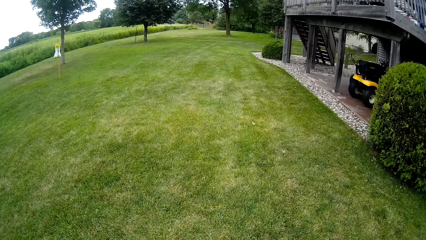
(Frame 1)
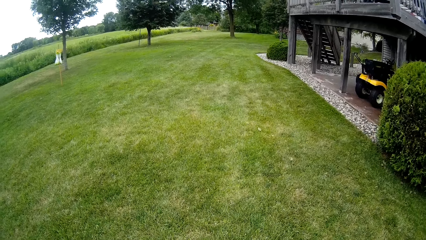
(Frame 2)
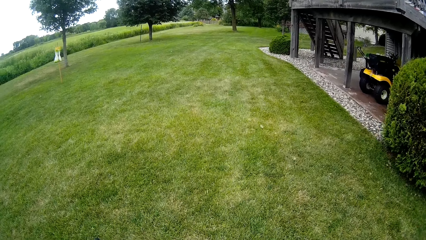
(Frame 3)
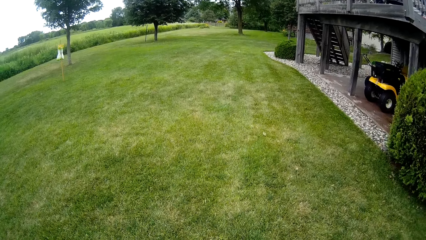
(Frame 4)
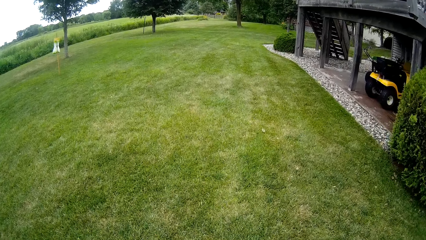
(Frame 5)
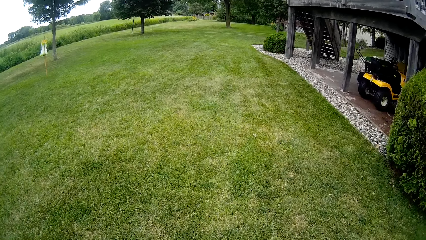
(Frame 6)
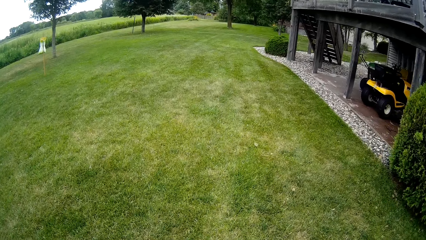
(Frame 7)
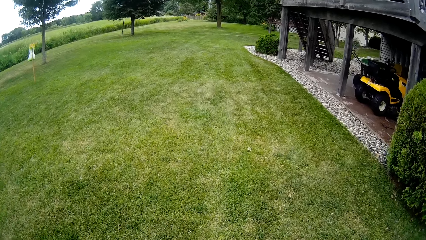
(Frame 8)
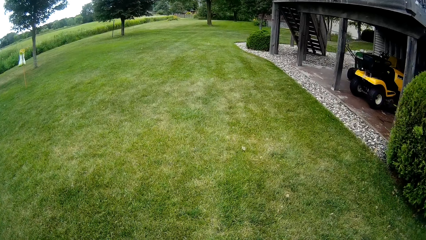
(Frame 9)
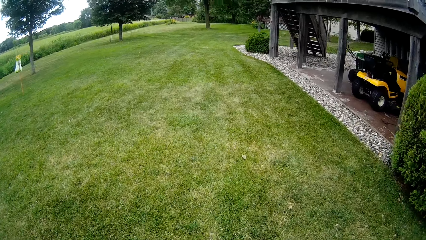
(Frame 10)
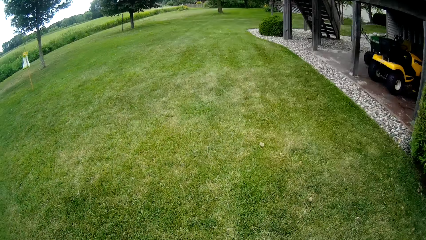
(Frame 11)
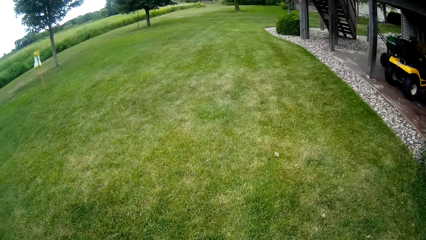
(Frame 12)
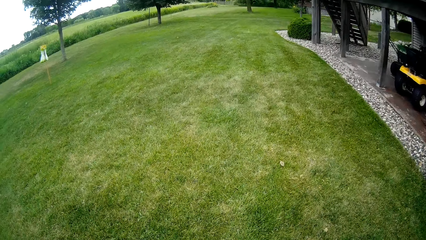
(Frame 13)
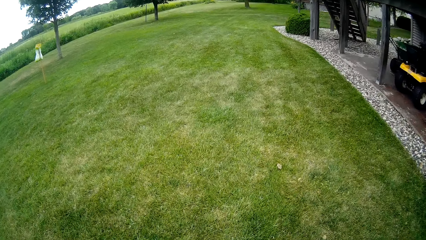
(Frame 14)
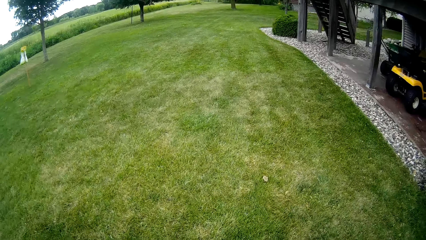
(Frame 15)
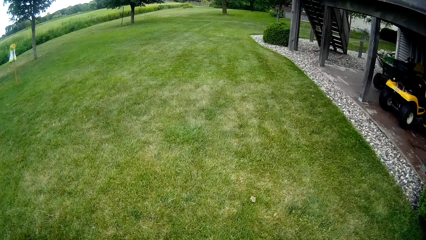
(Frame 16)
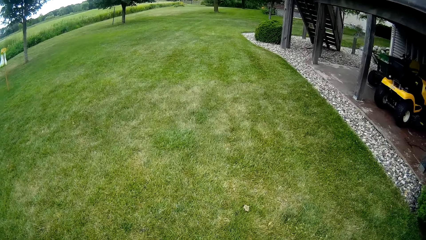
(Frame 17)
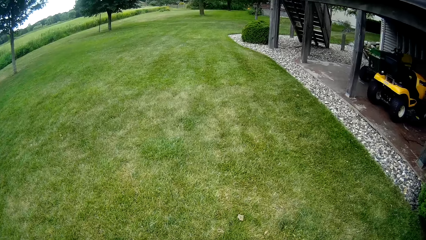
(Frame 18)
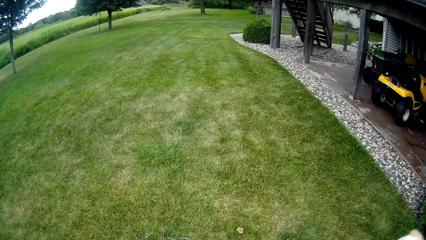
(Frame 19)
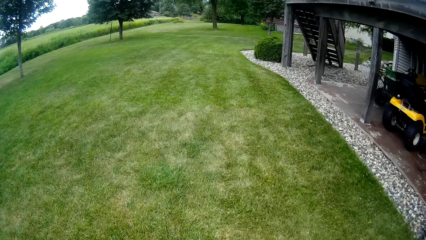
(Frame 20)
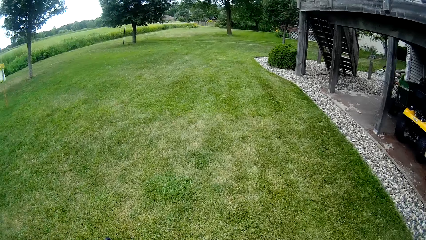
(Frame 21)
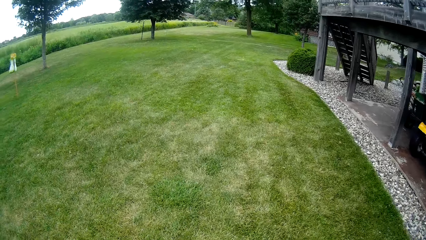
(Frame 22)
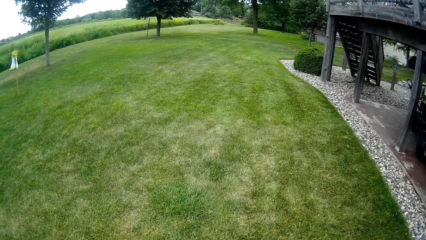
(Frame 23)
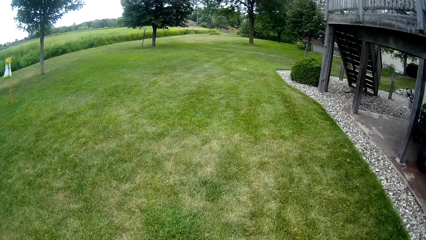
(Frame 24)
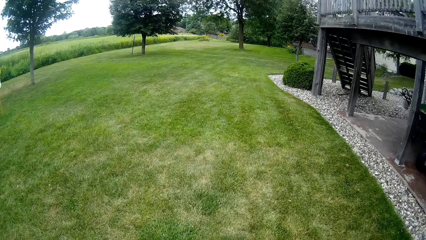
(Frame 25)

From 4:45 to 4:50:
The camera wearer throws the baseball onto the baseball glove with his right hand.

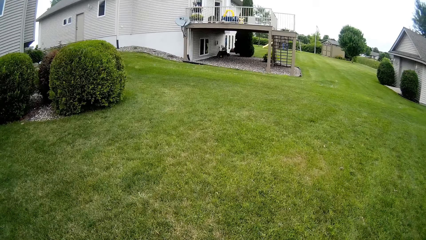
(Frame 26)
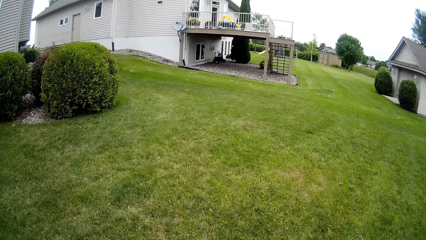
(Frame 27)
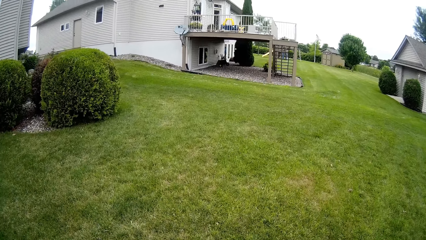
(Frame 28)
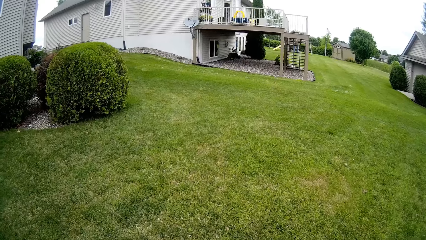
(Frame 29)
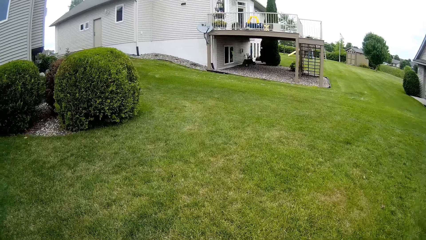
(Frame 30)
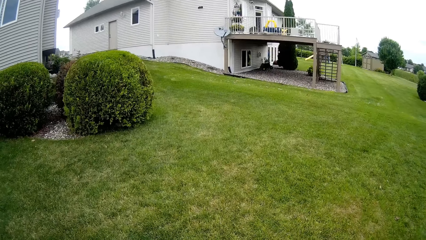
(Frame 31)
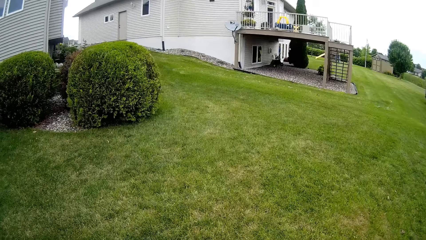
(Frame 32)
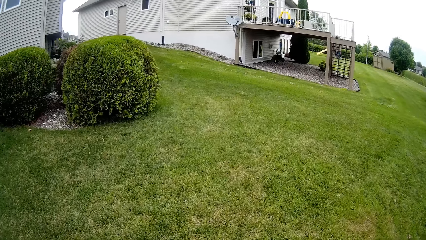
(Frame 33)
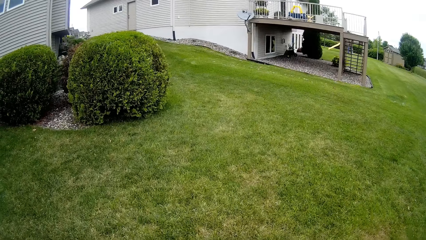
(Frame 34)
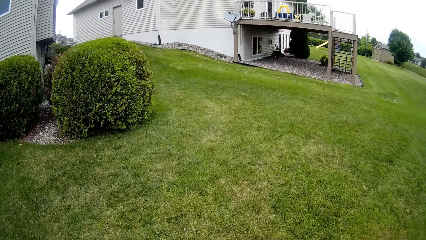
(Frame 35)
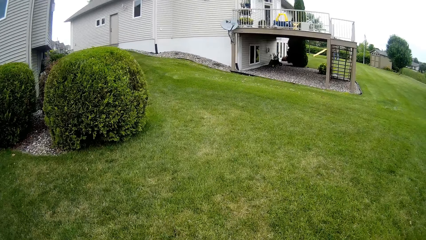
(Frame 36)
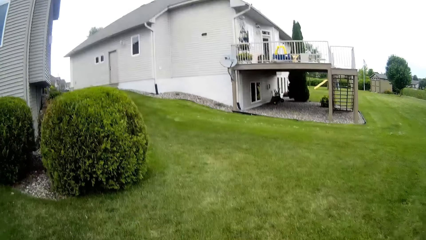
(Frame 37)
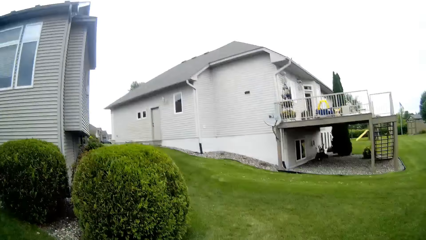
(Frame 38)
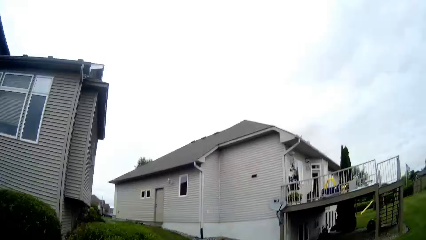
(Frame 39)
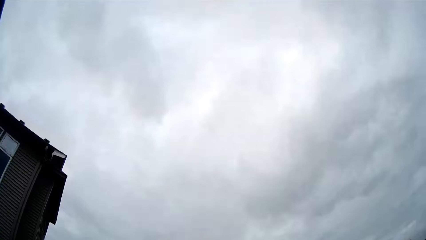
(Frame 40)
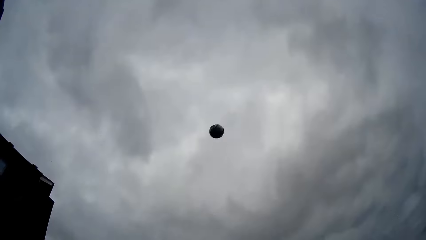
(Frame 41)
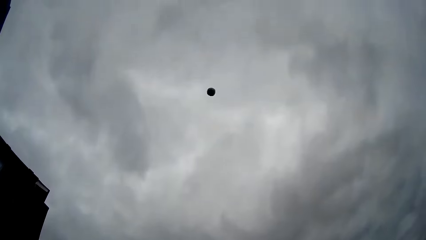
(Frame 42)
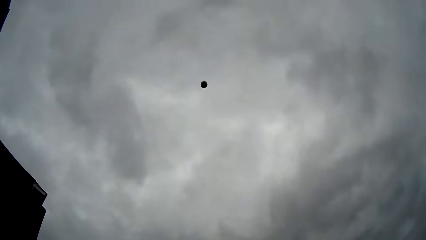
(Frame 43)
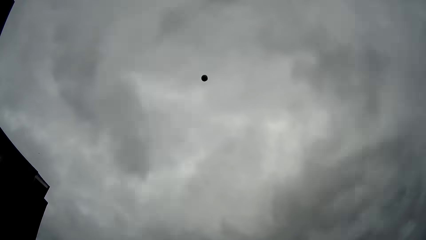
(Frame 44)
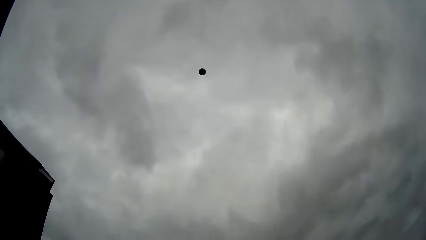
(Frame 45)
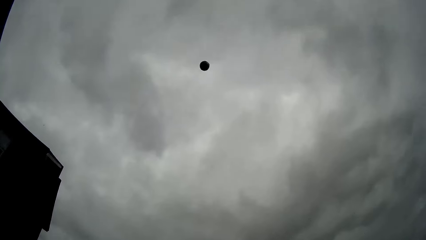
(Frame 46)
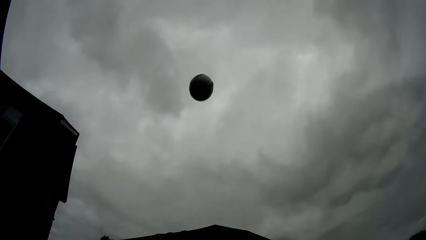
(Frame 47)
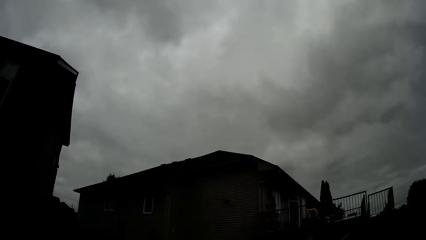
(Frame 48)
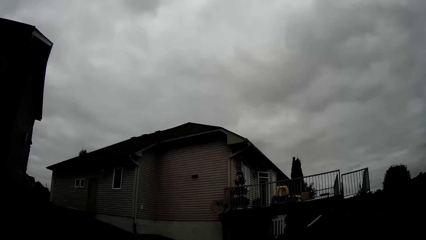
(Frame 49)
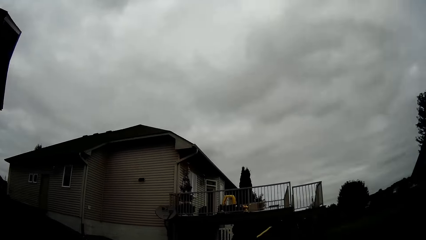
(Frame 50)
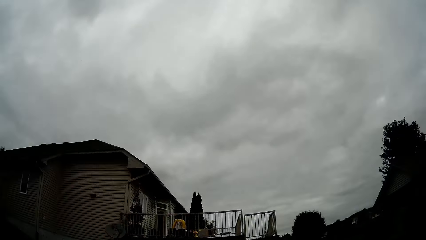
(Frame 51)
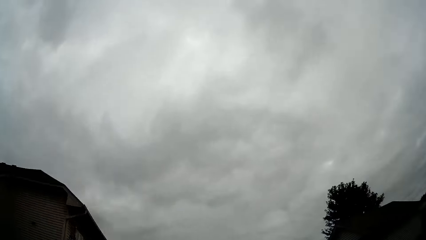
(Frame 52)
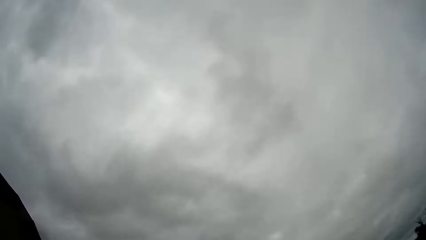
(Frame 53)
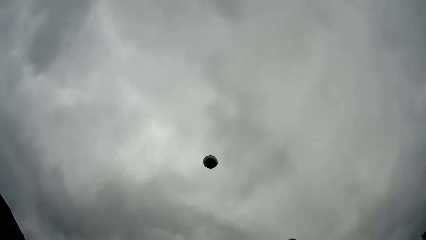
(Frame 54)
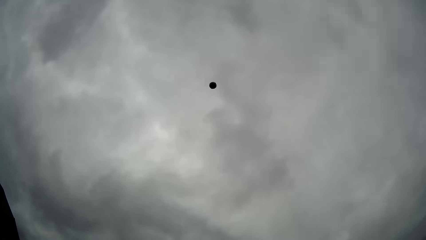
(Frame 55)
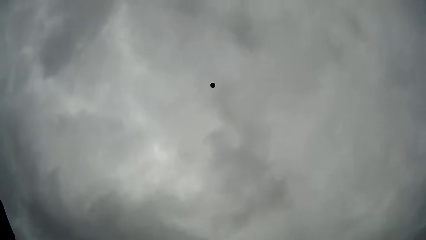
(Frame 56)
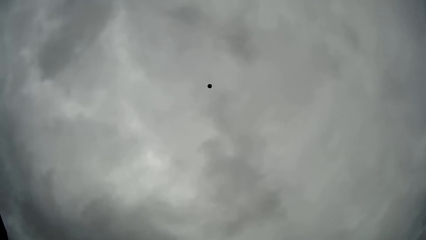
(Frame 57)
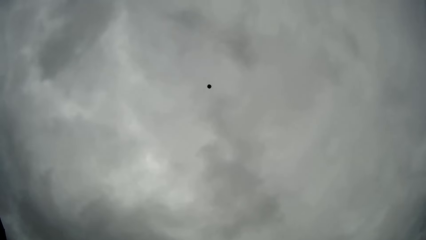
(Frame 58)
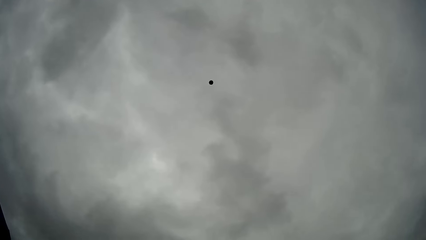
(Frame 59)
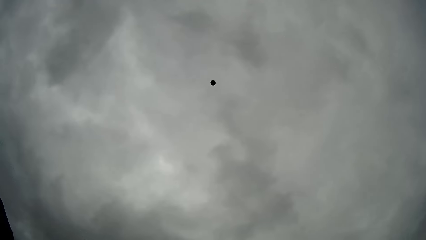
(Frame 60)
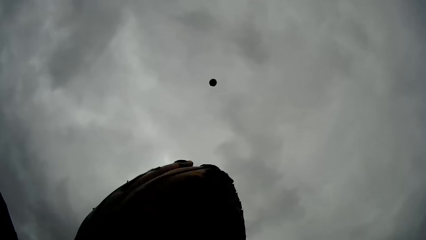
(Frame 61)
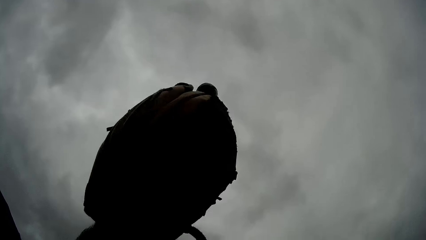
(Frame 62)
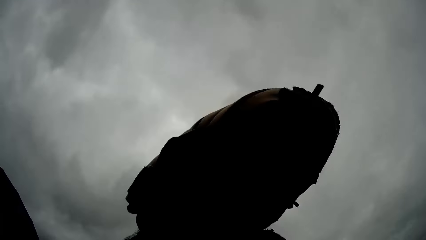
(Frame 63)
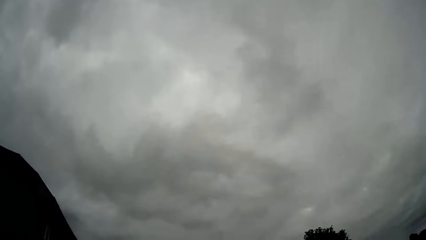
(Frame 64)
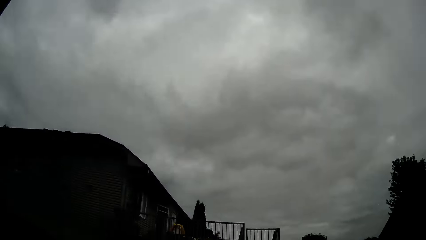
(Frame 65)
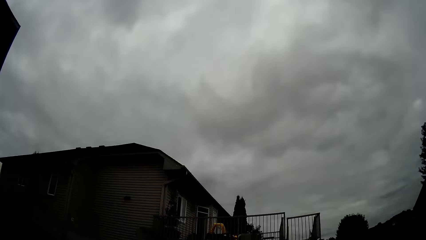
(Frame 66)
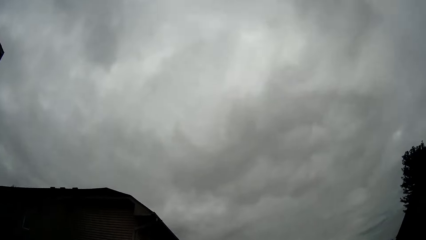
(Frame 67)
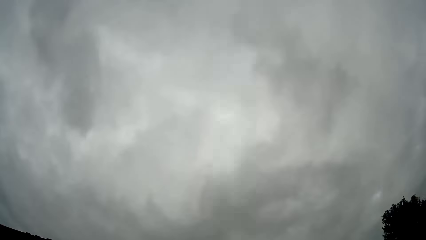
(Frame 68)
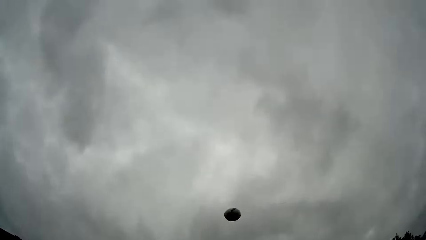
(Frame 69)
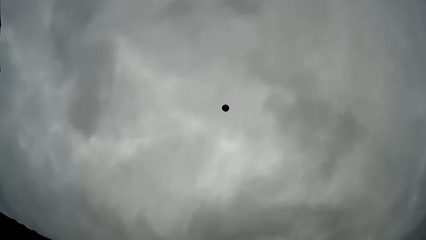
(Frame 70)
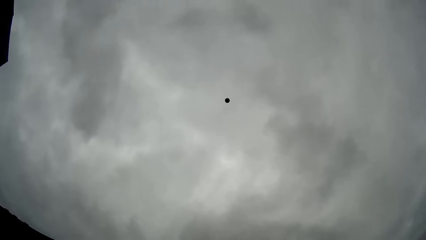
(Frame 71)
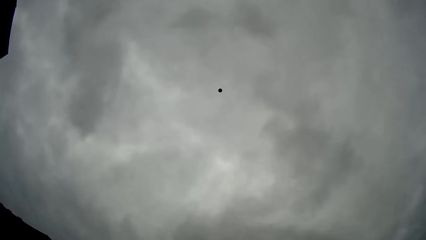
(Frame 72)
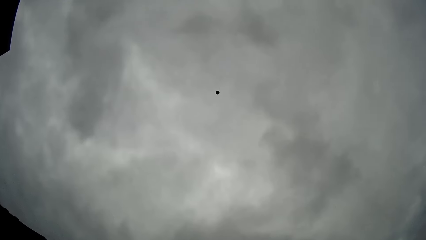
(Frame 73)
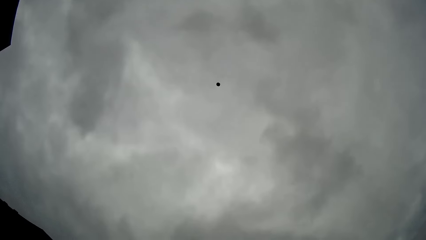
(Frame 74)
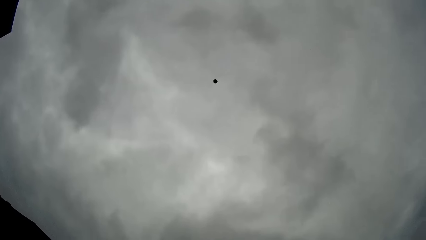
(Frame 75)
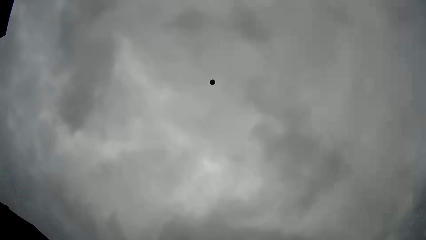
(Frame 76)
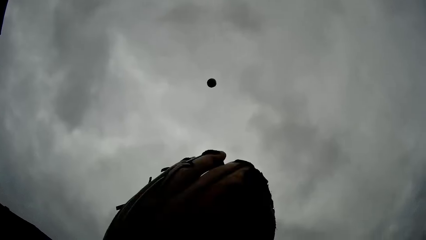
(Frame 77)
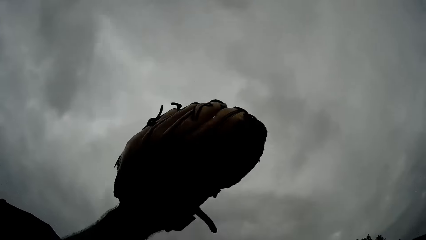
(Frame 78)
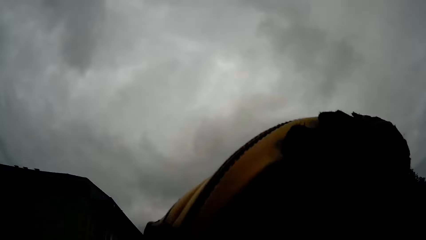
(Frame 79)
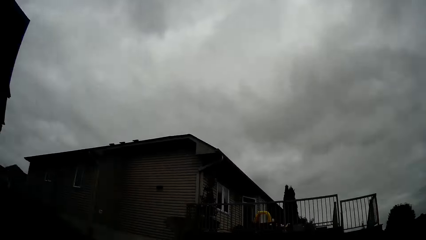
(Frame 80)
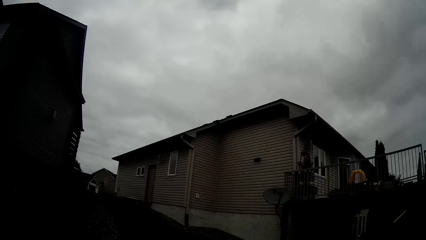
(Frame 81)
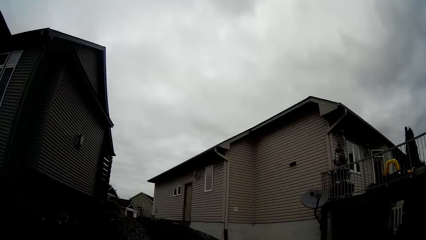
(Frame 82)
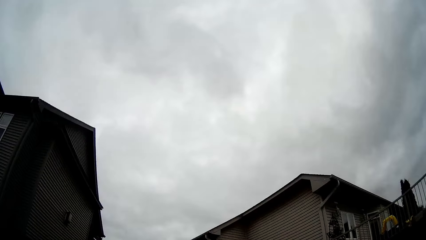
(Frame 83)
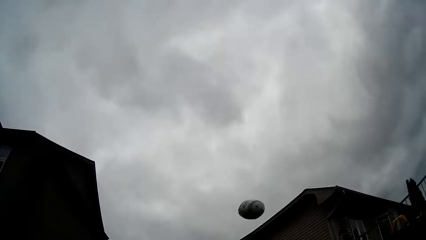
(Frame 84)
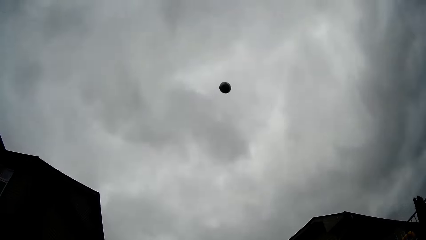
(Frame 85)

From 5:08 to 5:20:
The camera wearer throws the ball up in the air. They catch the ball. They throw the ball up in the air. They catch the ball. They throw the ball up in the air. They catch the ball.
